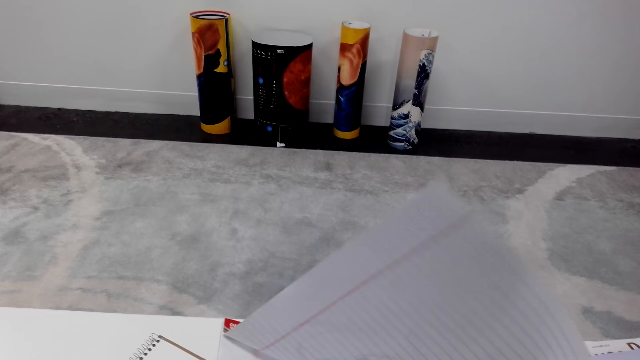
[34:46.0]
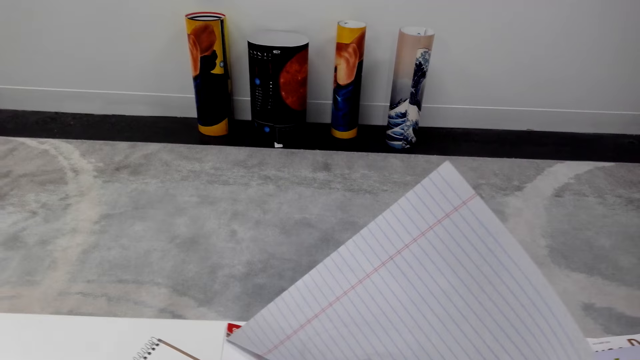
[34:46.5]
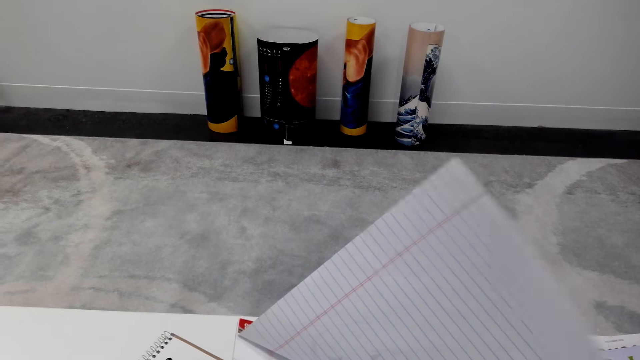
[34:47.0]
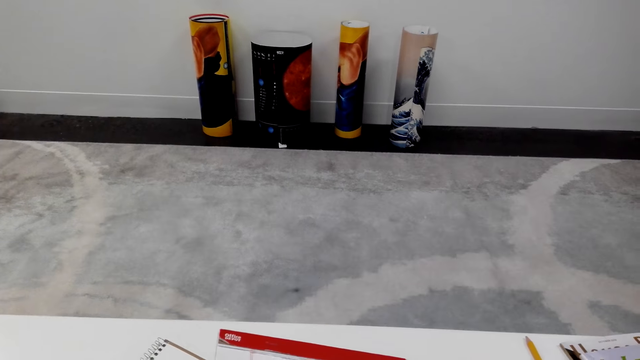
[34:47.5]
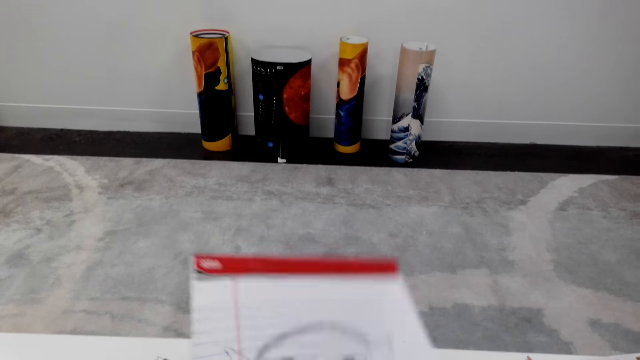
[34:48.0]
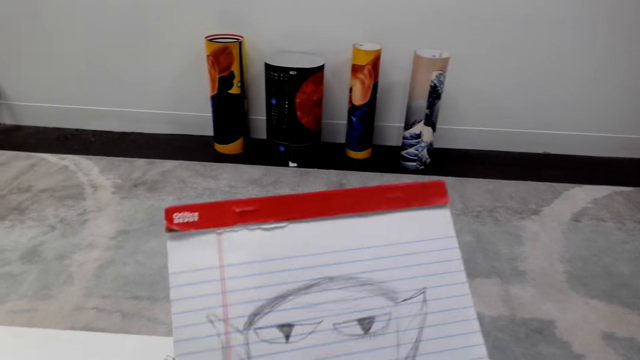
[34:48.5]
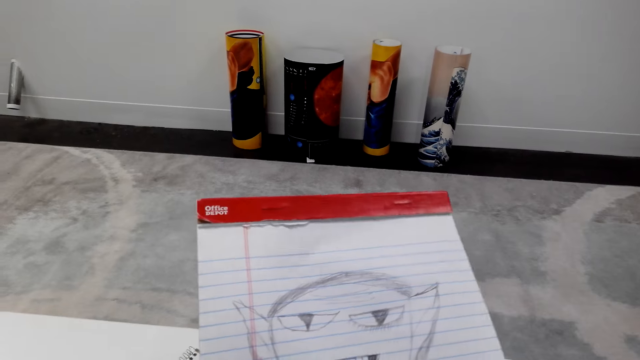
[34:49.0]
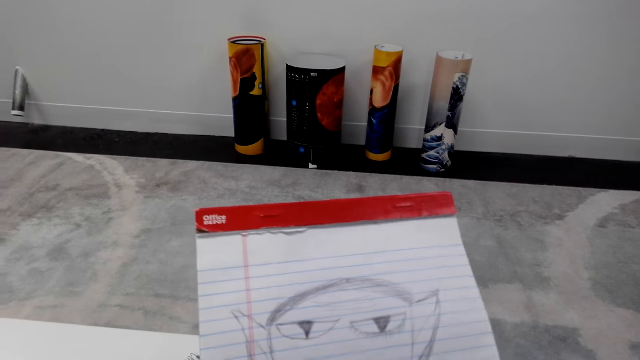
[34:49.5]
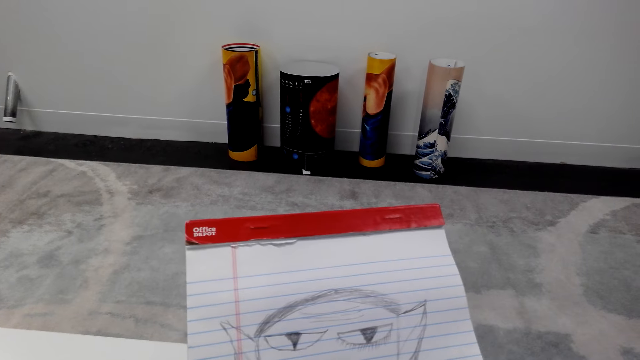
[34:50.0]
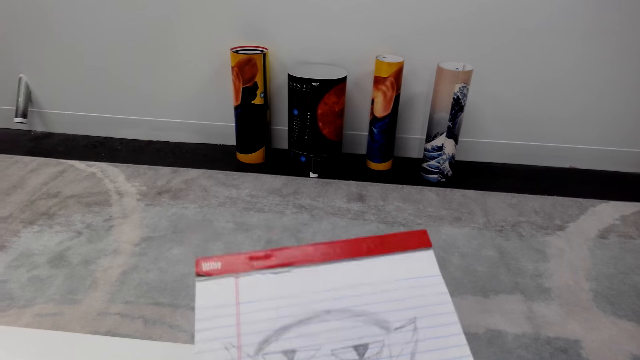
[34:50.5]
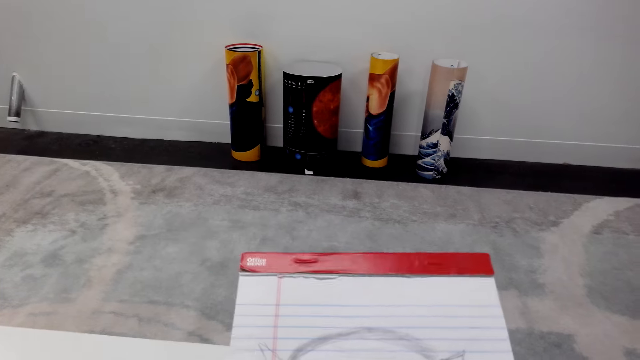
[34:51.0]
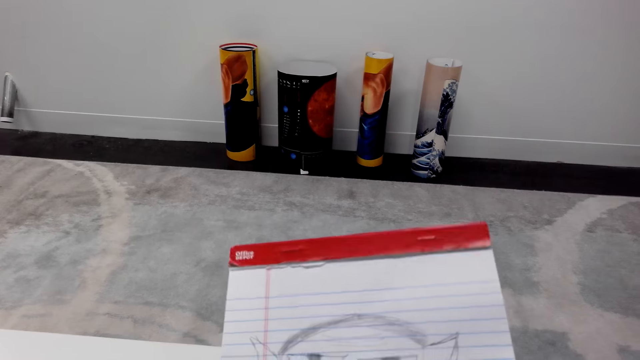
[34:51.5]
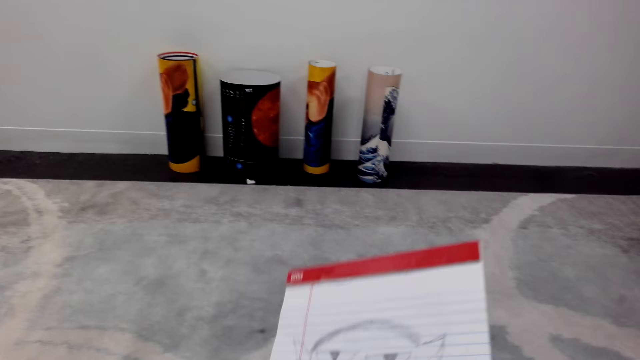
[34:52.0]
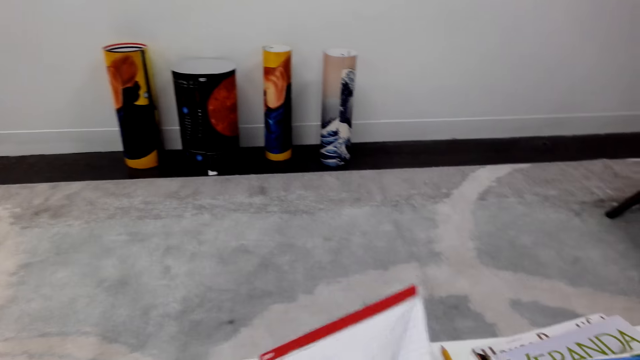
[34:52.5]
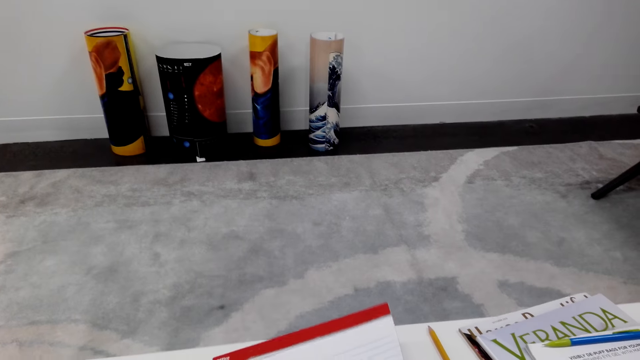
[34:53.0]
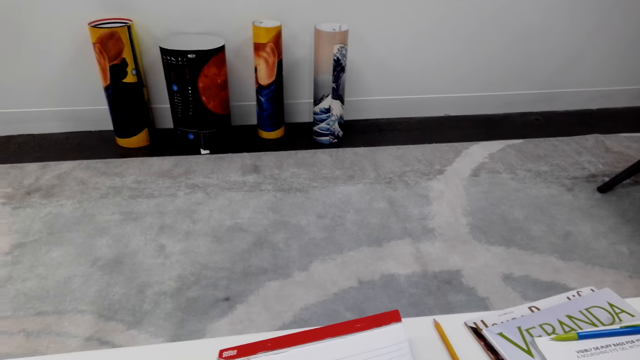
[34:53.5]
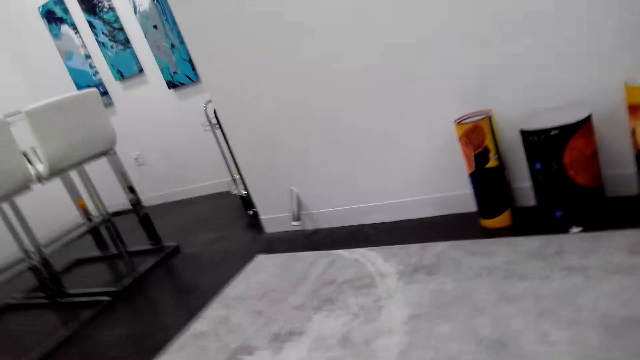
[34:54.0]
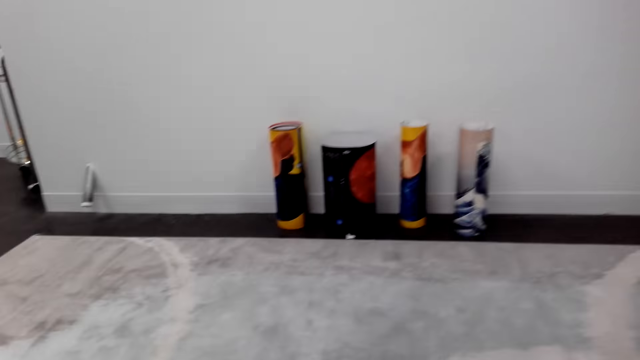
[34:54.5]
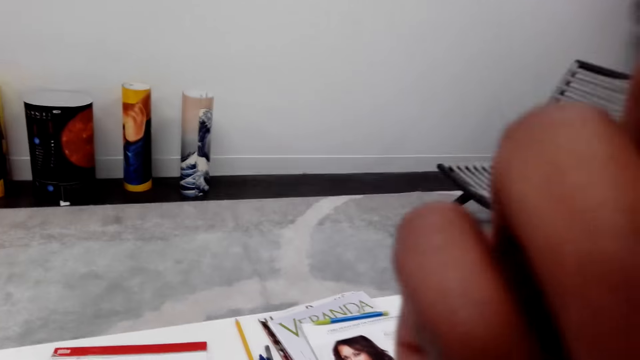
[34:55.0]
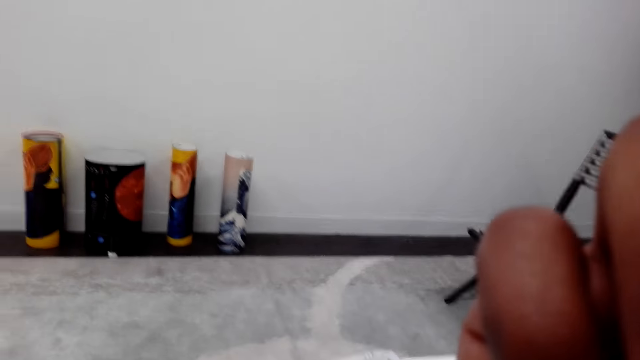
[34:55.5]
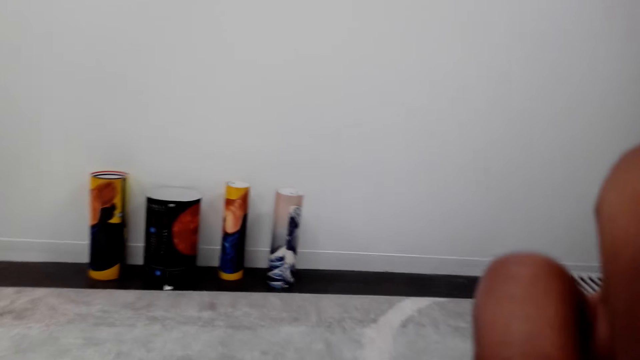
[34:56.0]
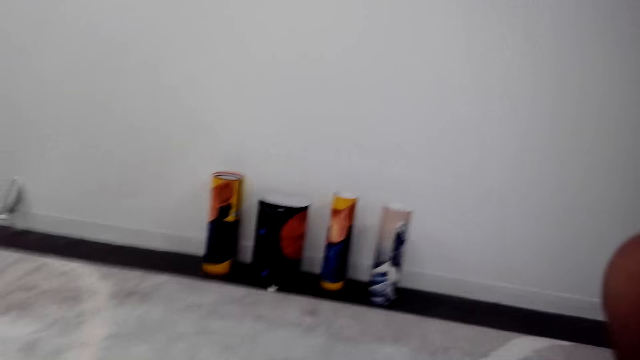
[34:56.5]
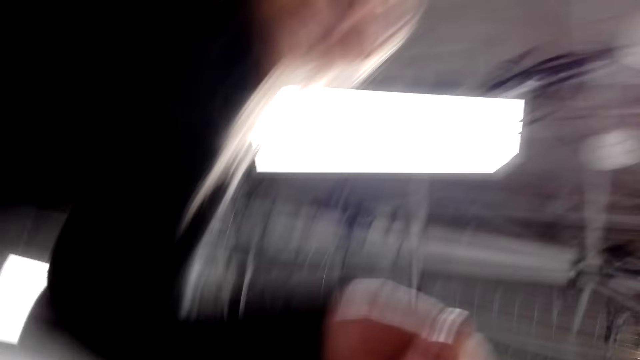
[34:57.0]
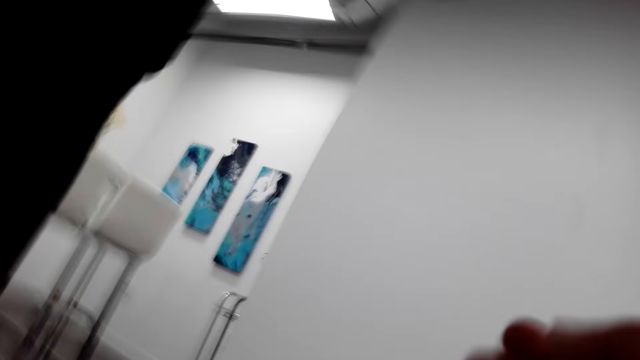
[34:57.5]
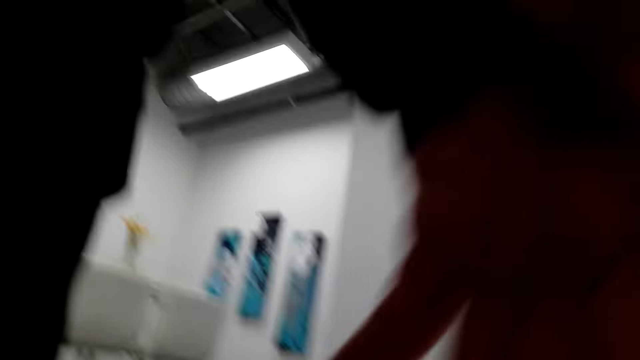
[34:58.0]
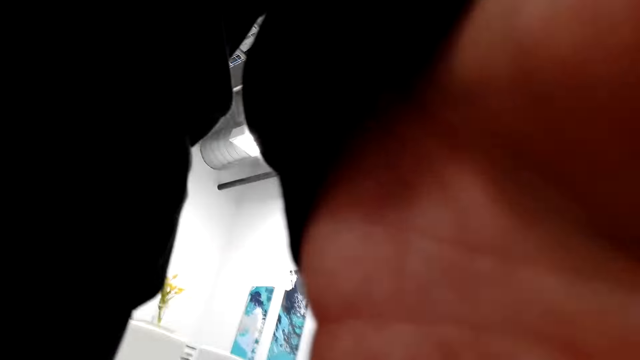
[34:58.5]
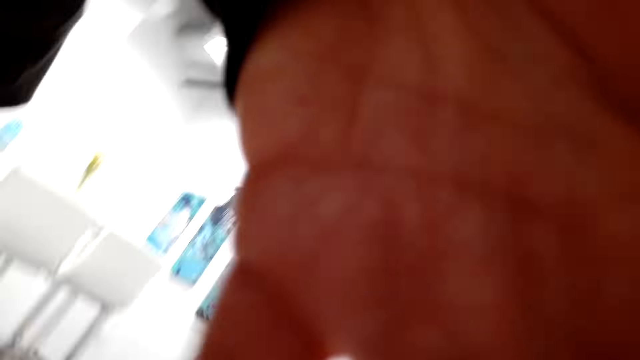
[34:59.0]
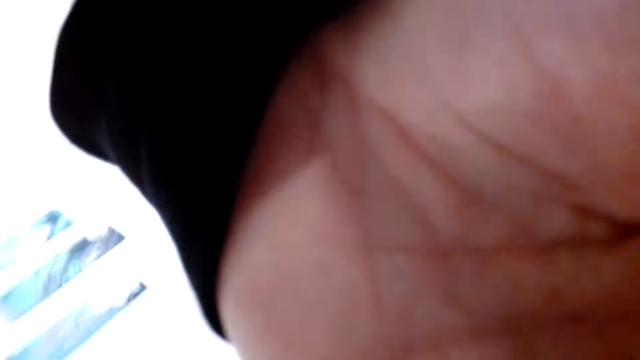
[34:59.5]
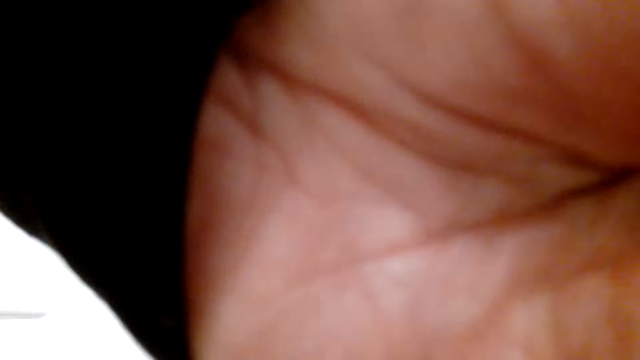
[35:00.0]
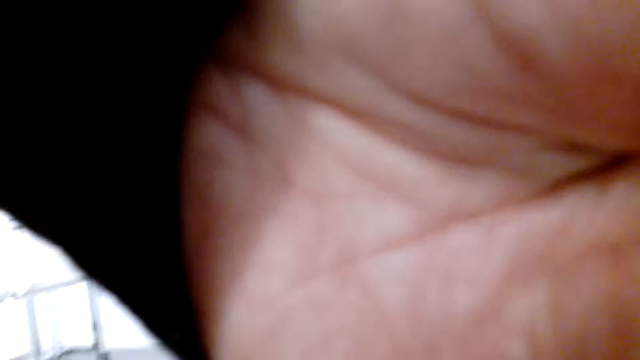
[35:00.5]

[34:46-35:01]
The camera wearer opens the book. They place the book on the table. They fix the camera. They talk with a person. They fix the camera.

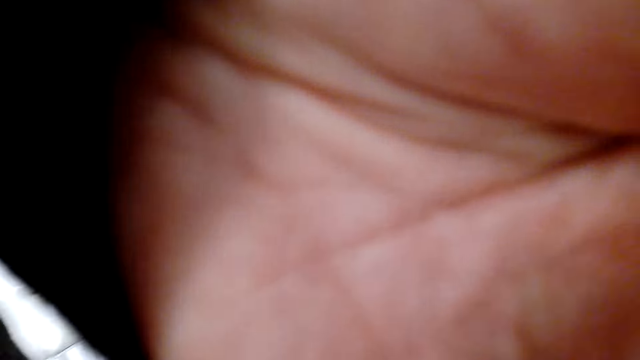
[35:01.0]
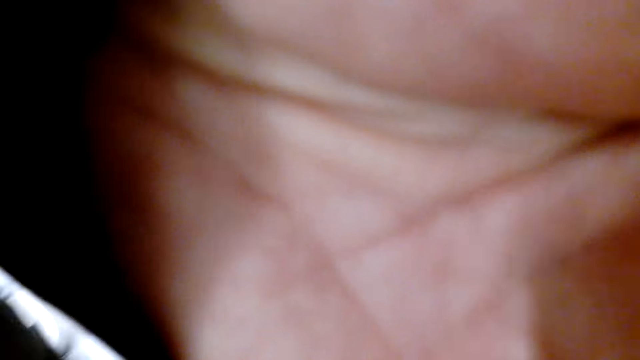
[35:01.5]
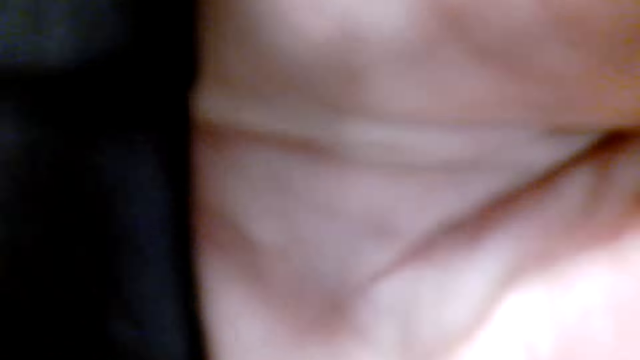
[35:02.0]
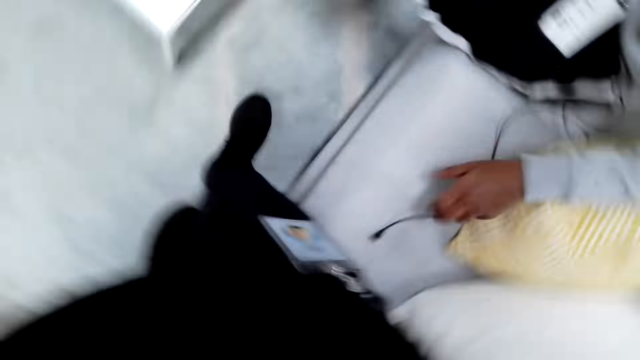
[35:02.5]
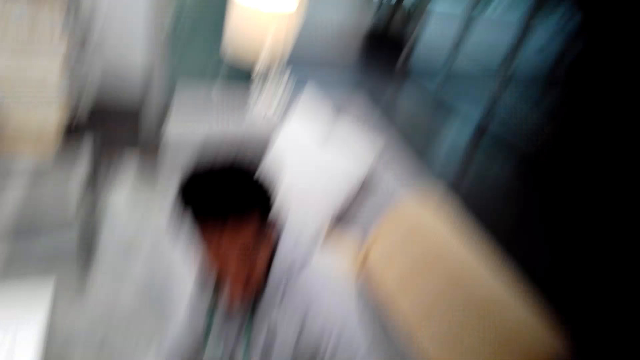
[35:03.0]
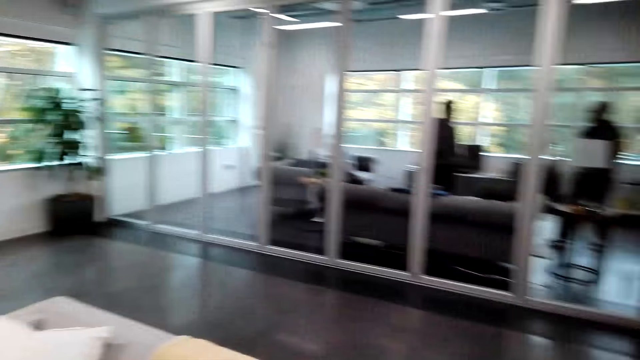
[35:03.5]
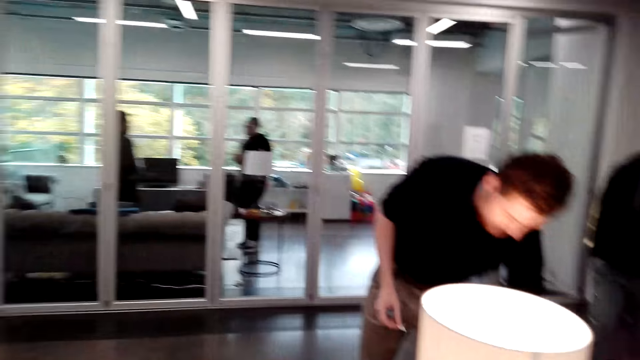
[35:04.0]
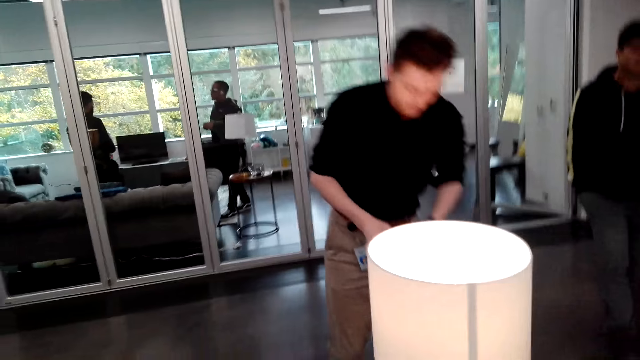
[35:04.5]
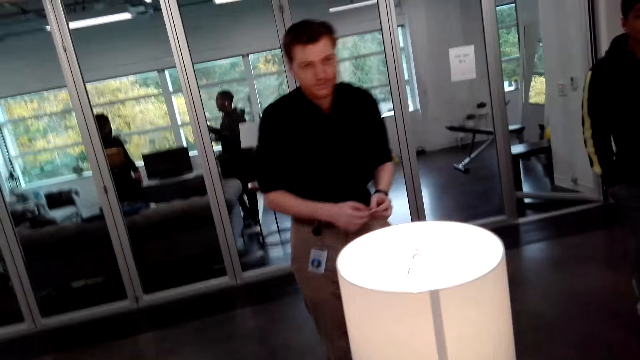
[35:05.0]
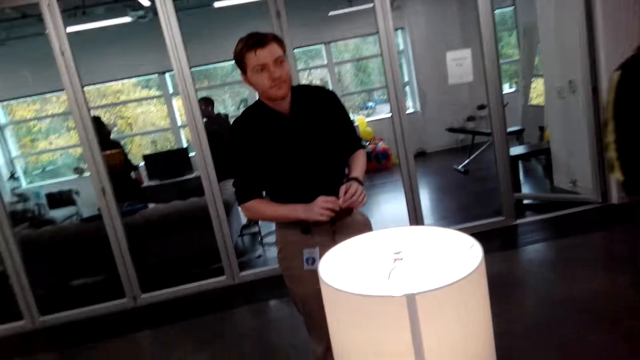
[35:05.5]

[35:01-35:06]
The camera wearer talks with a man. The man picks up something.
